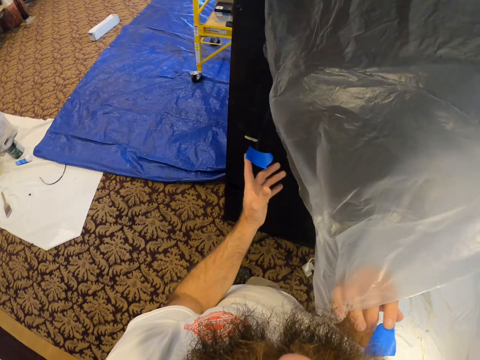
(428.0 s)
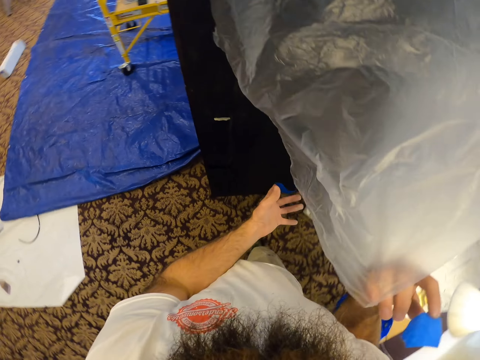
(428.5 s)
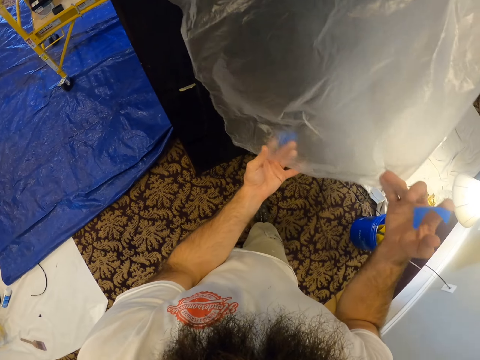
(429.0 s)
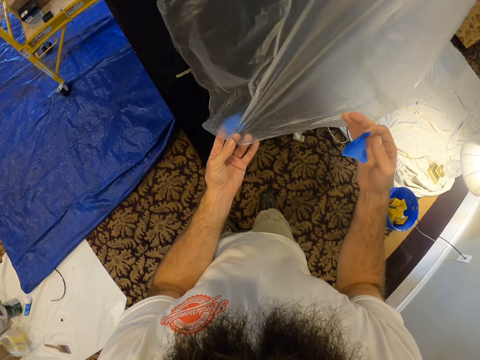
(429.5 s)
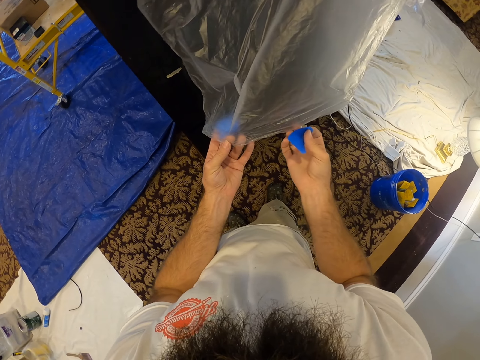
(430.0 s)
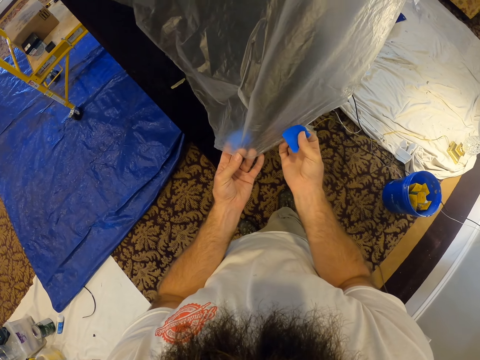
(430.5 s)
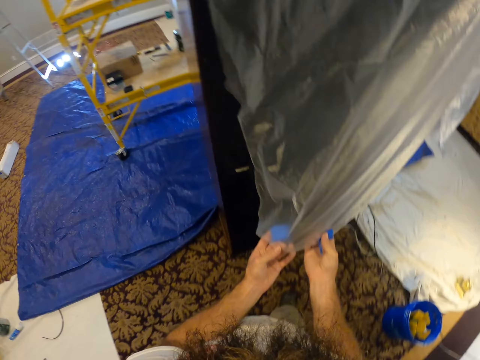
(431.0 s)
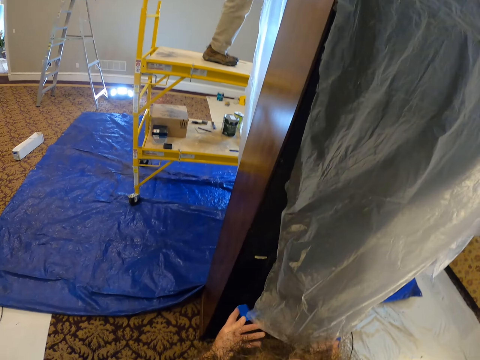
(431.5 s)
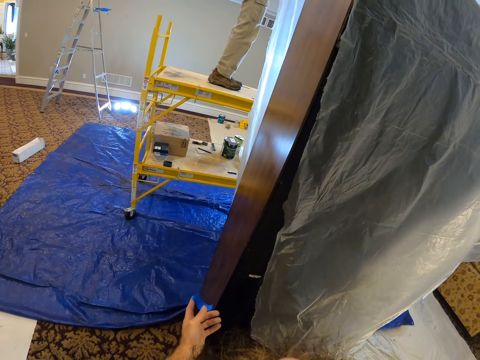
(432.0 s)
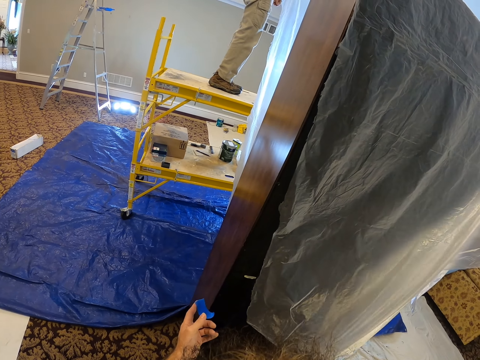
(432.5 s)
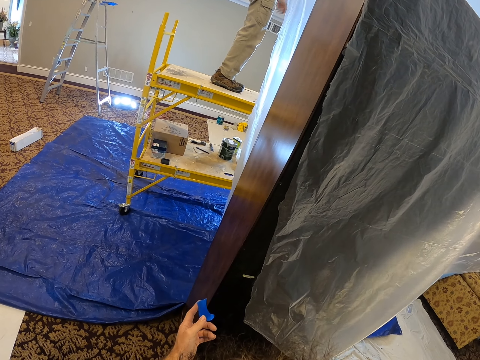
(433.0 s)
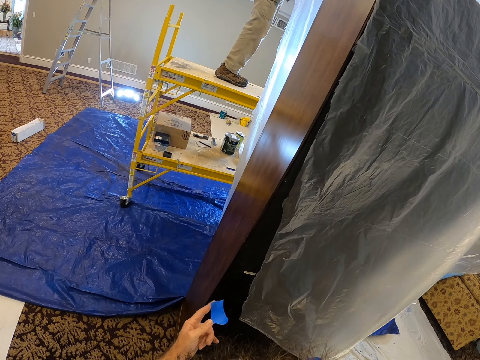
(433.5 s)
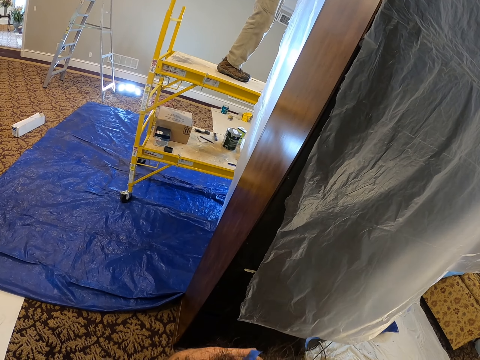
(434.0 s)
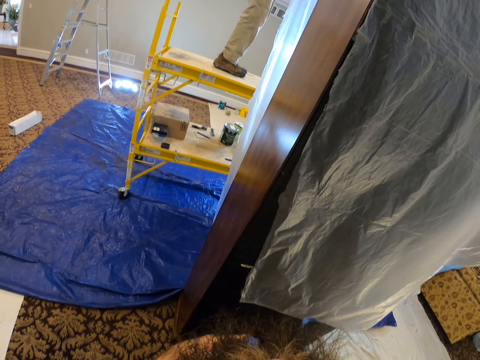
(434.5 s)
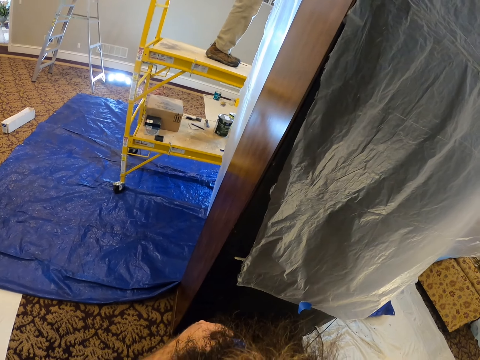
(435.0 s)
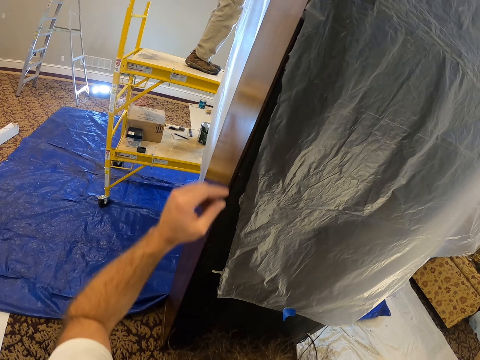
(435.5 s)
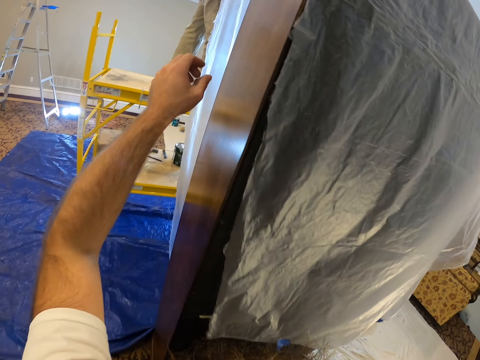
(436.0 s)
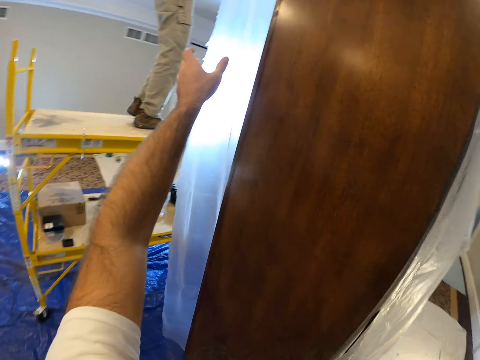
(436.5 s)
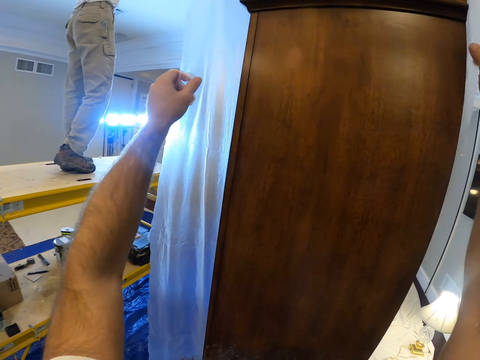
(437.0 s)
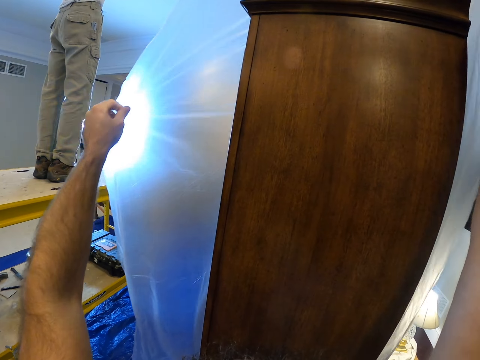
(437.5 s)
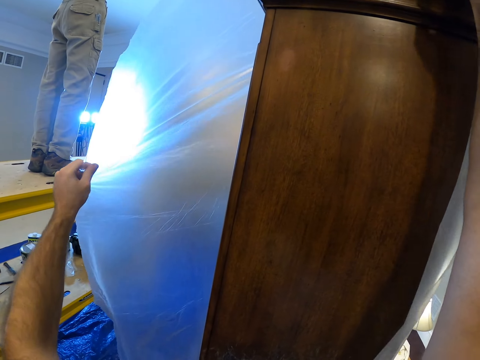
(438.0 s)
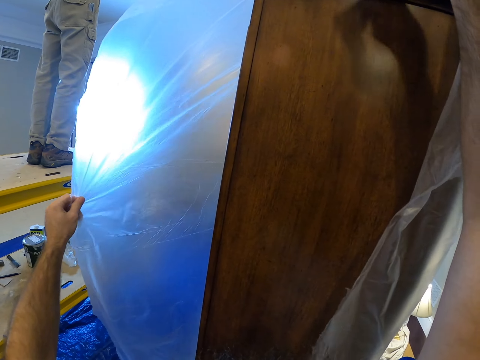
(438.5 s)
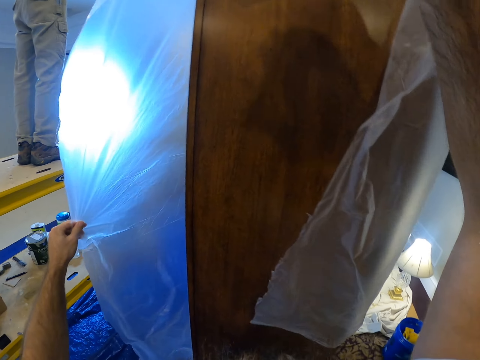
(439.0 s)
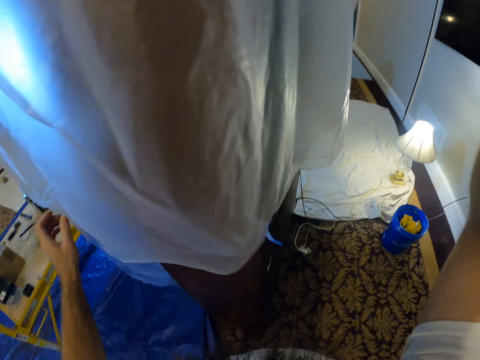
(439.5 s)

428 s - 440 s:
The camera wearer lifts a polythene bag. He applies the duck tape to the plastic wrap on the cupboard with his right hand. He pulls the plastic wrap on the cupboard with his left hand. He holds the polythene.

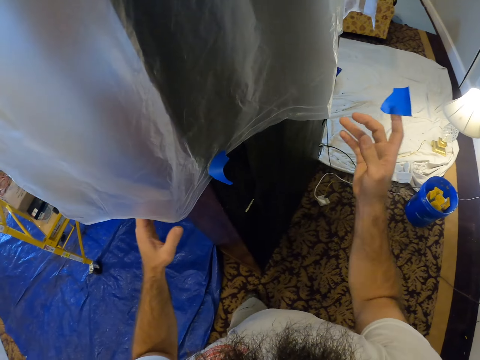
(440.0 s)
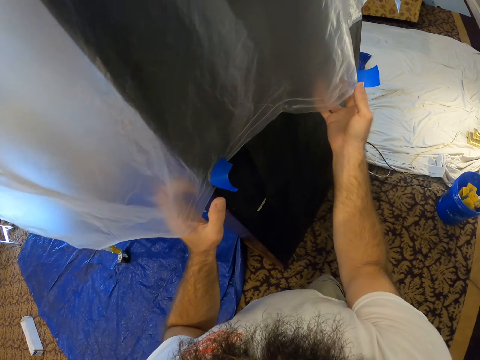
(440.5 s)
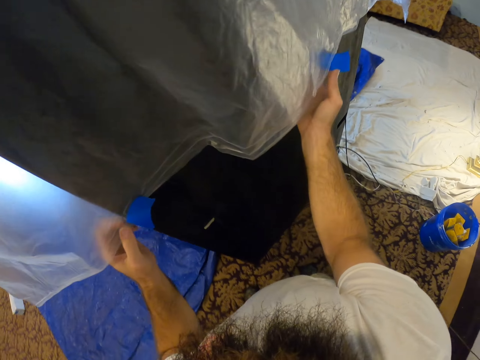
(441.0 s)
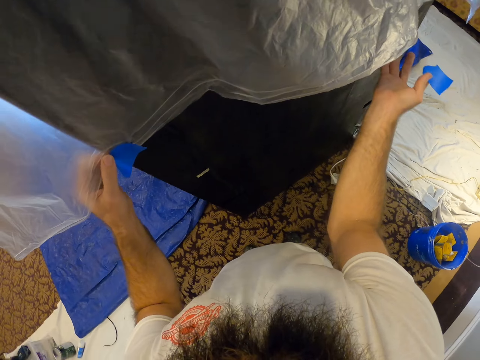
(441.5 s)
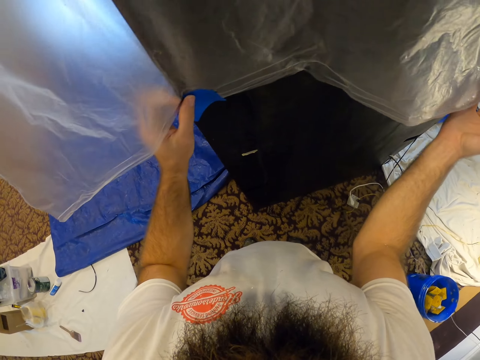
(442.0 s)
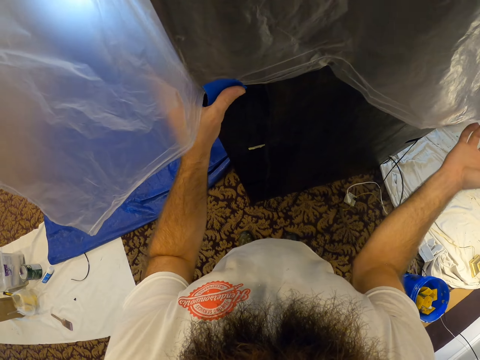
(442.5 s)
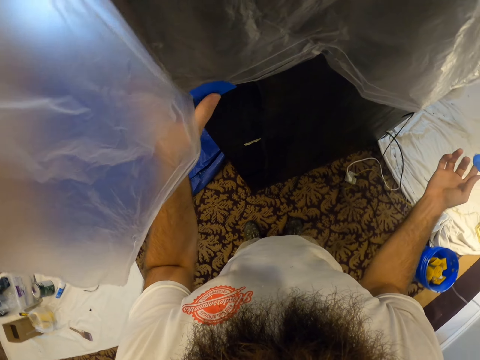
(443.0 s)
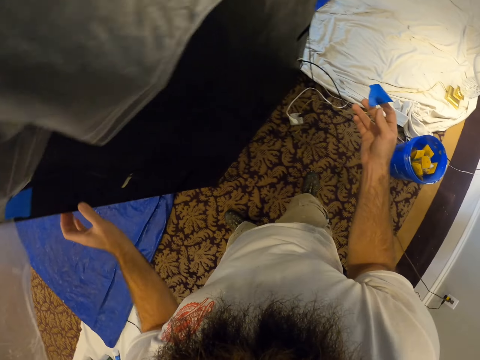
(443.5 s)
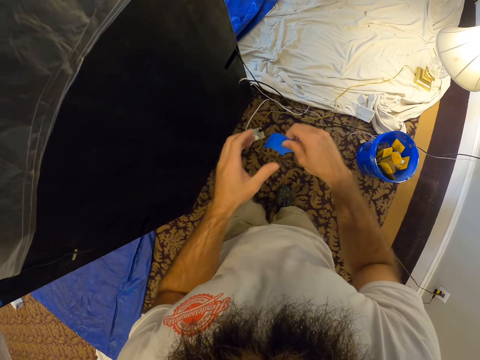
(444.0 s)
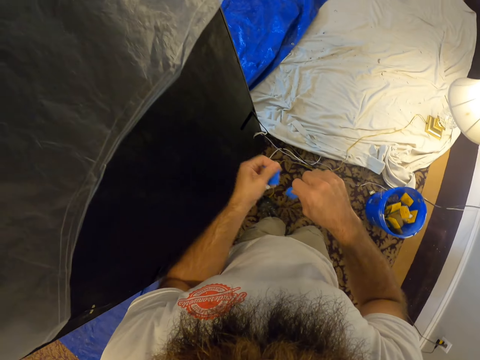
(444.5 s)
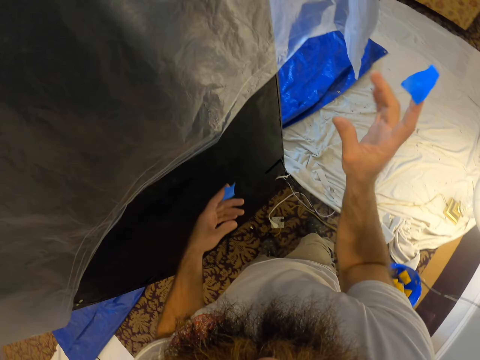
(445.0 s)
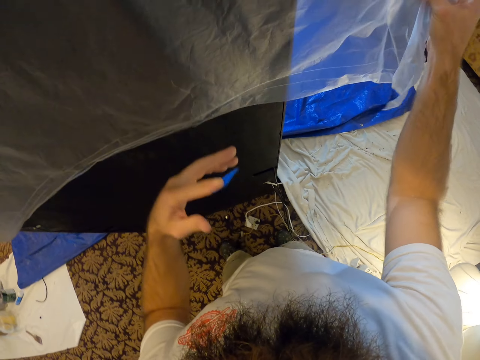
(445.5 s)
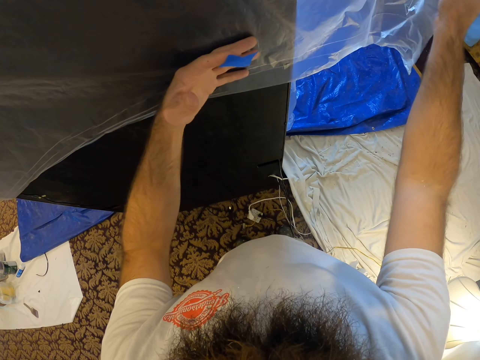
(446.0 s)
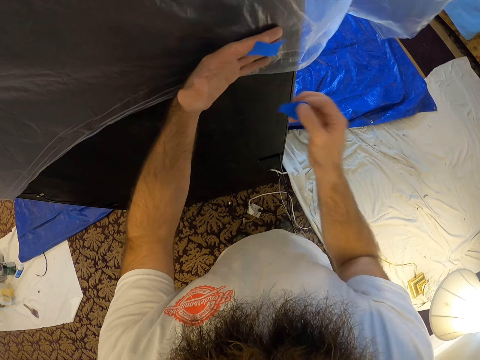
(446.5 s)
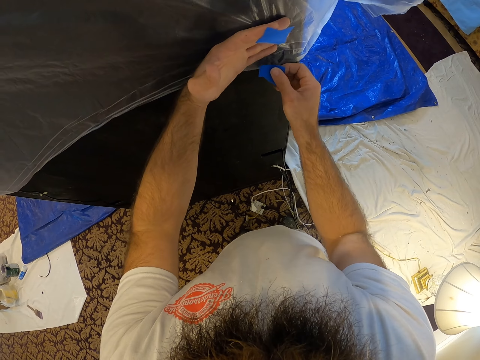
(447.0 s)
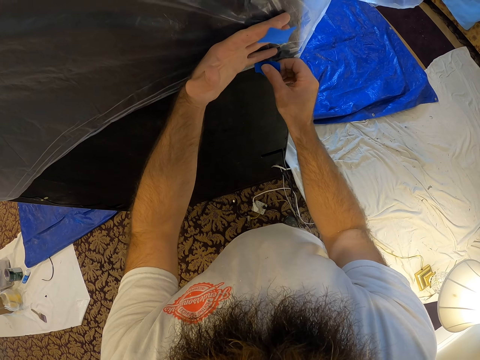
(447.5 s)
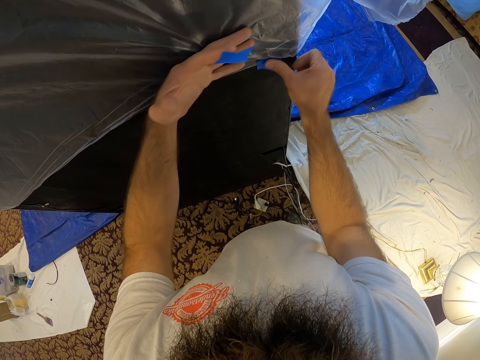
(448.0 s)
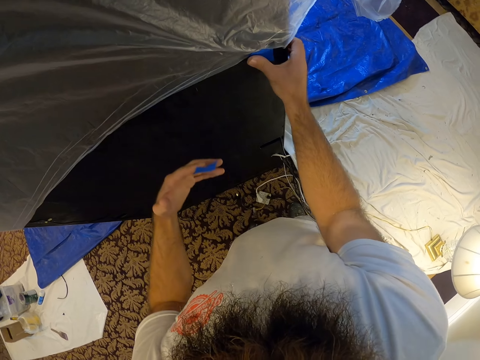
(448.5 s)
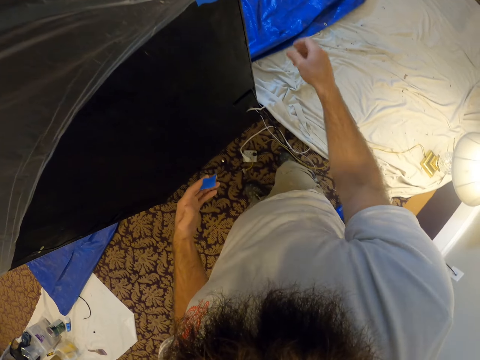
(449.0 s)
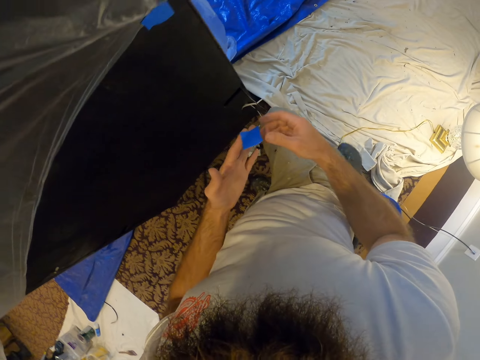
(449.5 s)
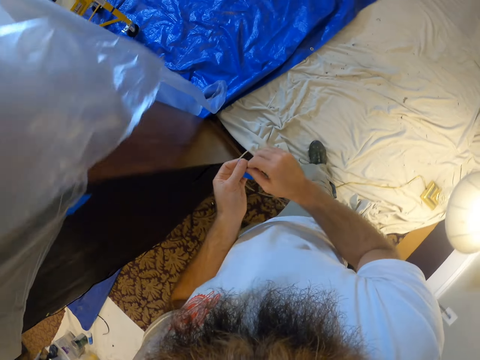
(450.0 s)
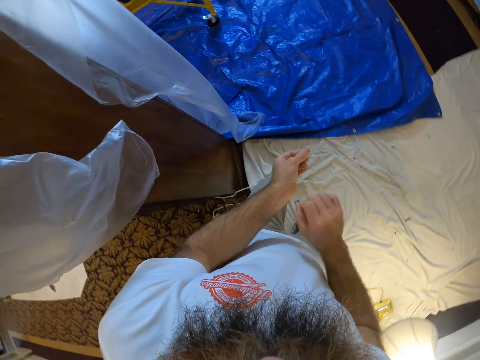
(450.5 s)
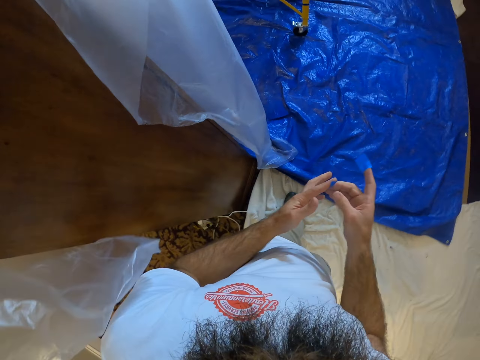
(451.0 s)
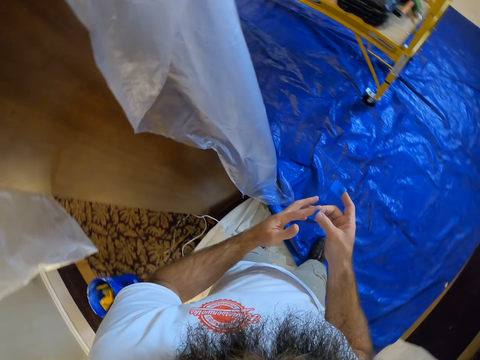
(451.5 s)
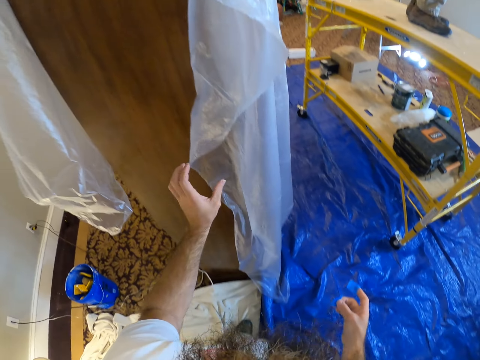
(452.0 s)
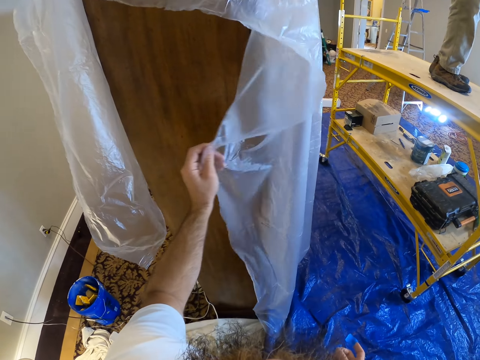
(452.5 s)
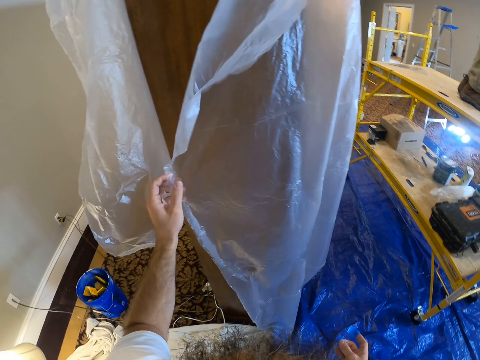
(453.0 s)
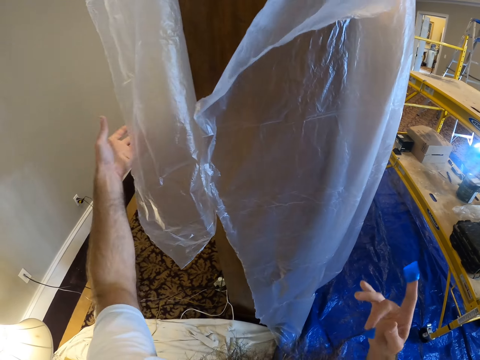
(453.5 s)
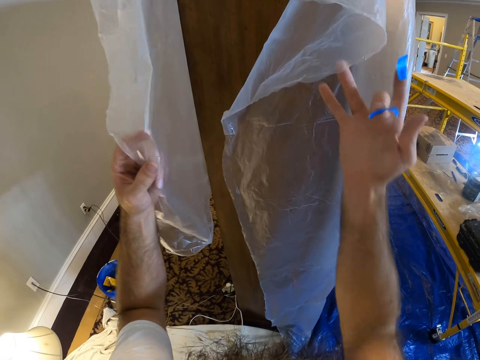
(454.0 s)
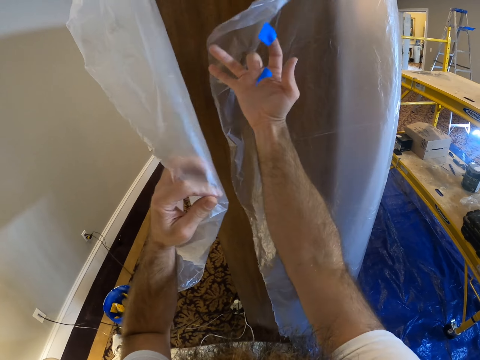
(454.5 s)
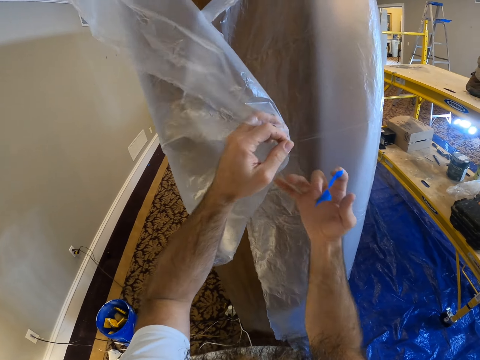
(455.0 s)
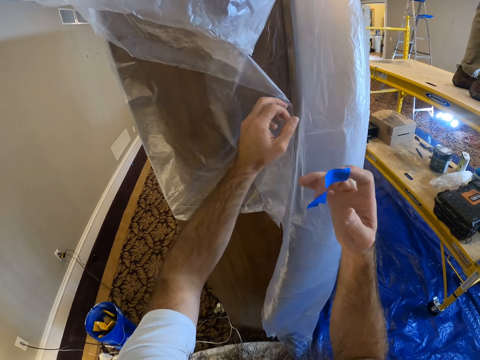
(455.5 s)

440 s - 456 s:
The camera wearer presses the duck tape on the plastic wrap against the cupboard with his left hand. He cuts the duck tape with both hands. He holds a polythene sheet. He applies the duck tape to the plastic wrap on the cupboard with his right hand. He cuts the duck tape with both hands. He wraps the cupboard with the plastic wrap with both hands. He holds the polythene sheet.
